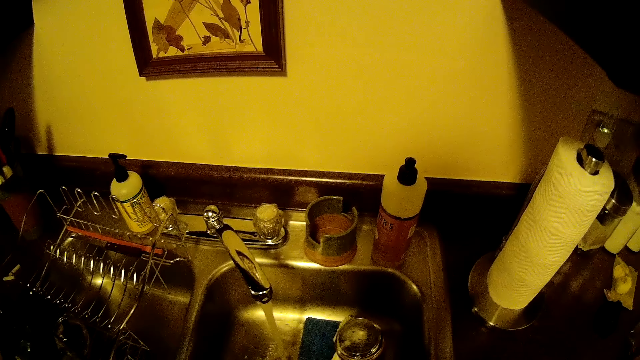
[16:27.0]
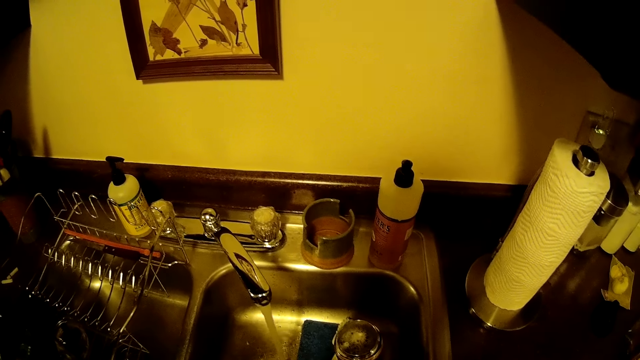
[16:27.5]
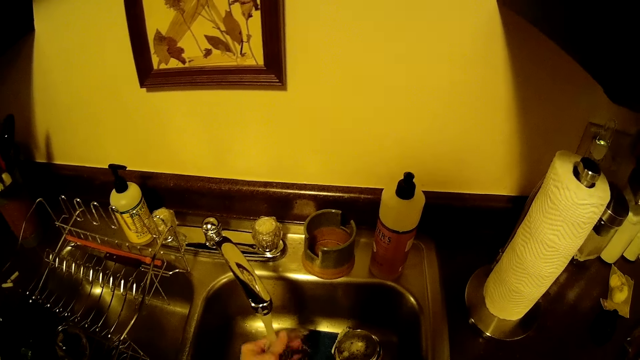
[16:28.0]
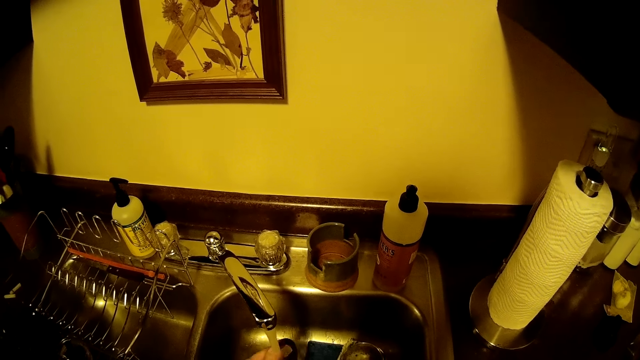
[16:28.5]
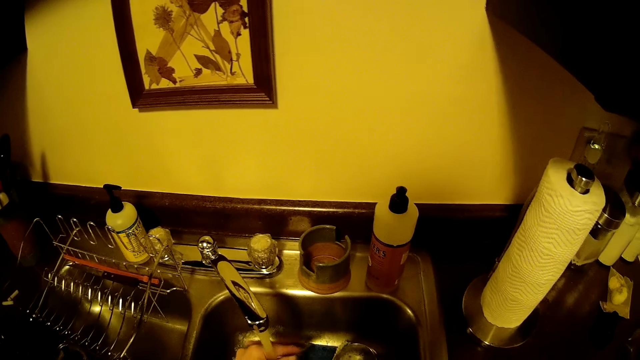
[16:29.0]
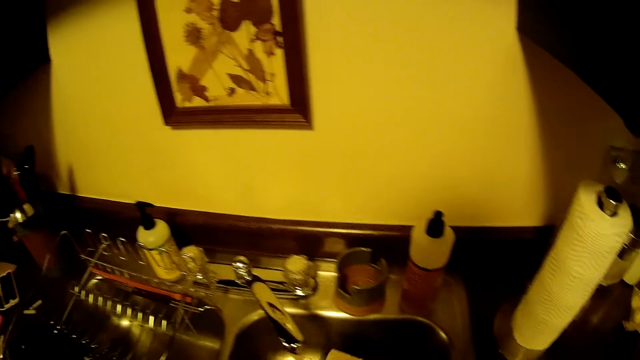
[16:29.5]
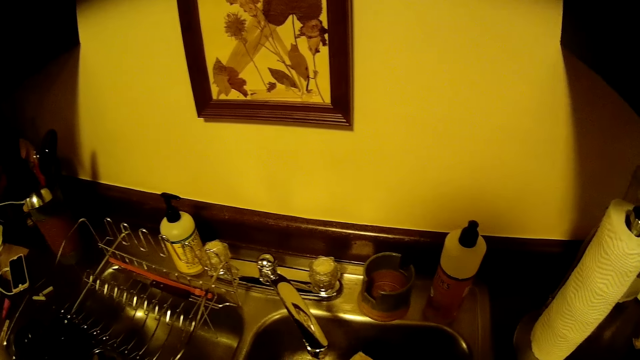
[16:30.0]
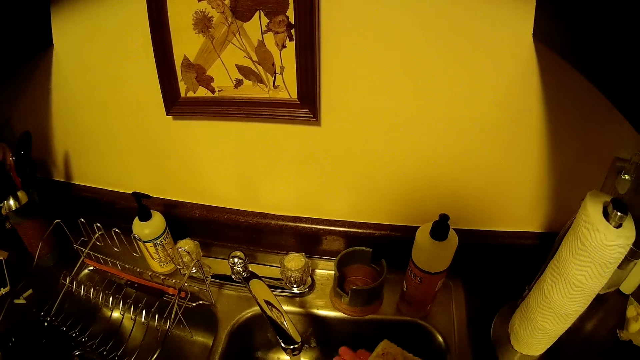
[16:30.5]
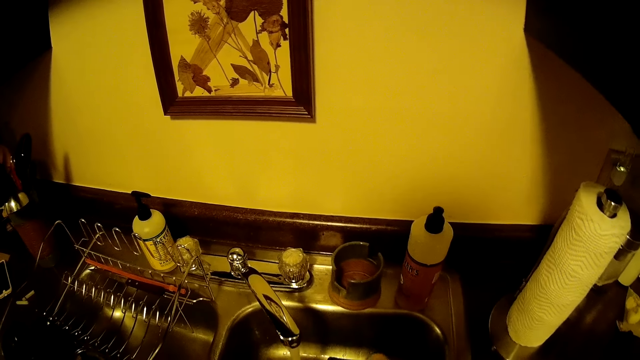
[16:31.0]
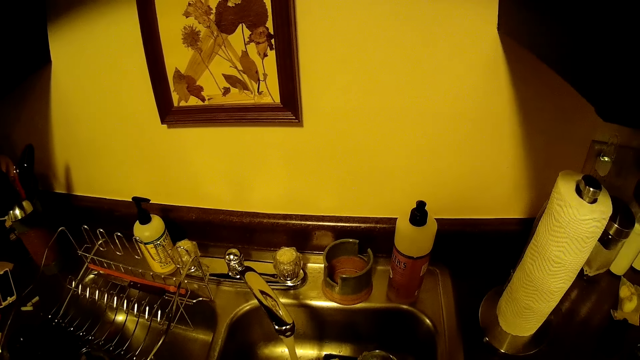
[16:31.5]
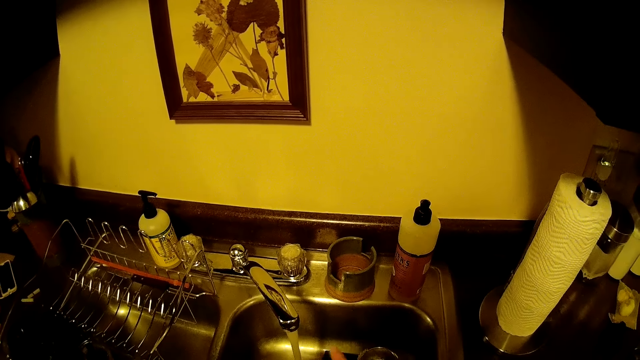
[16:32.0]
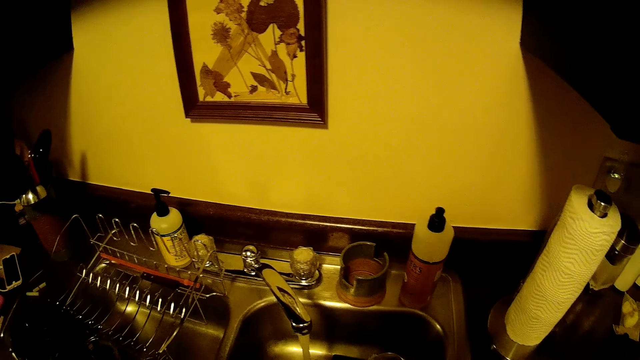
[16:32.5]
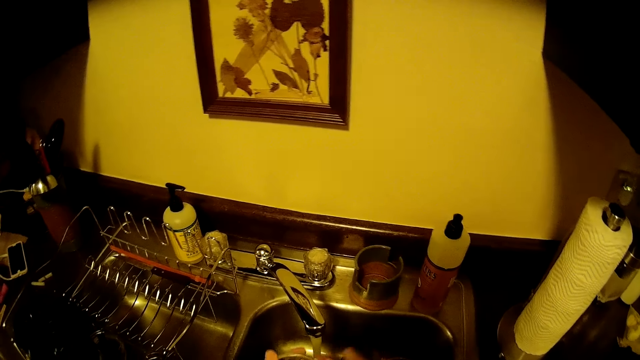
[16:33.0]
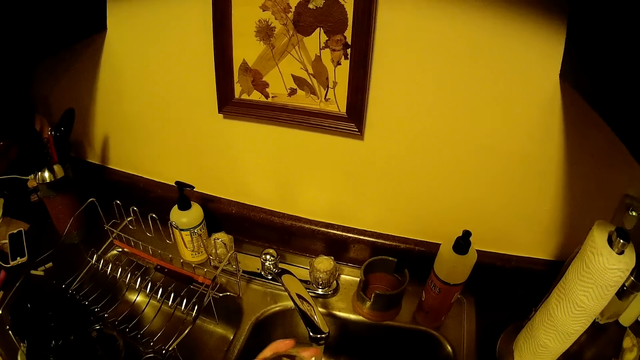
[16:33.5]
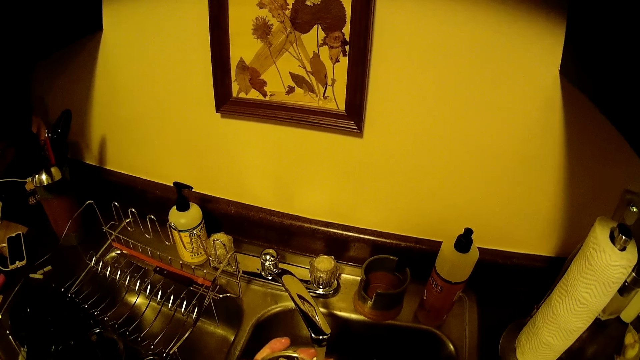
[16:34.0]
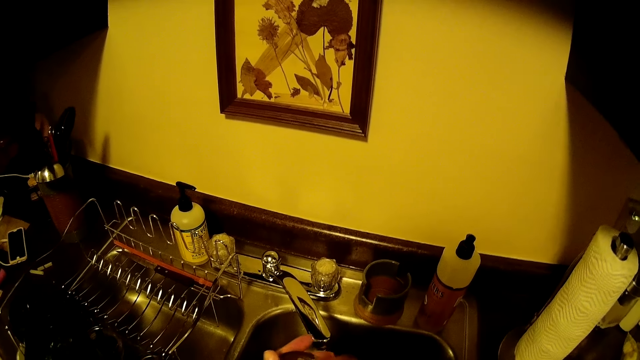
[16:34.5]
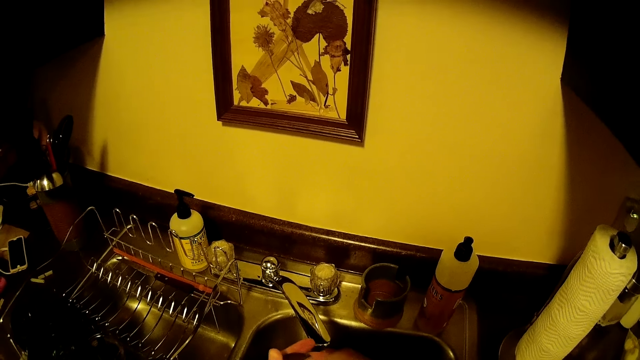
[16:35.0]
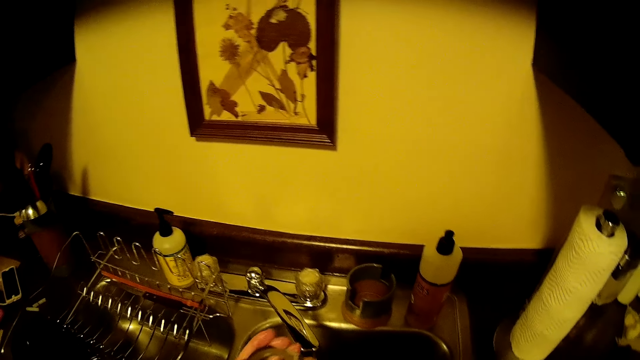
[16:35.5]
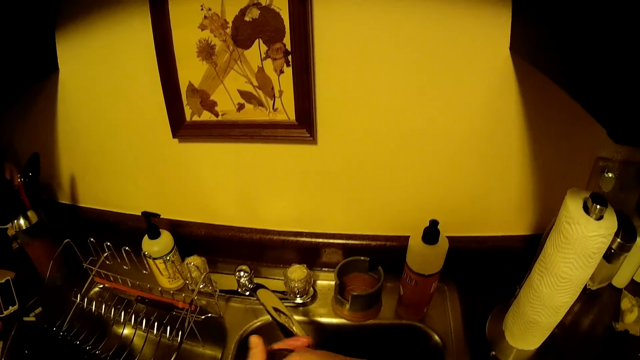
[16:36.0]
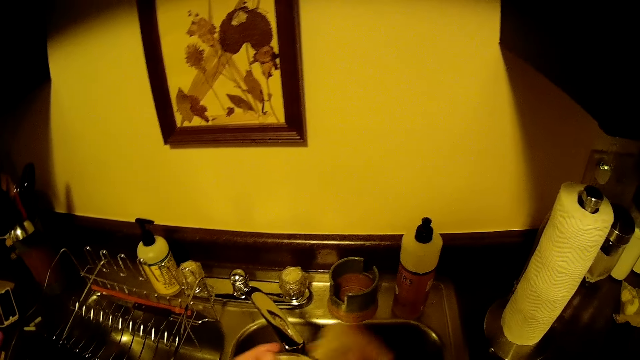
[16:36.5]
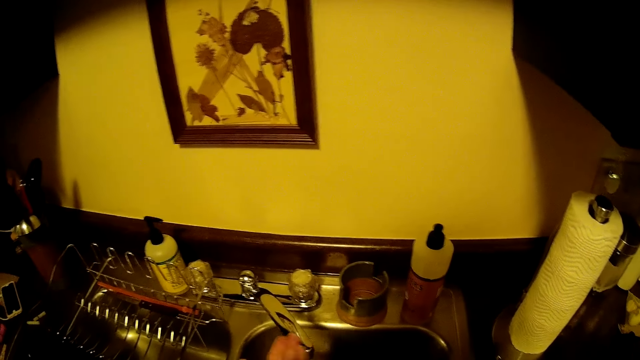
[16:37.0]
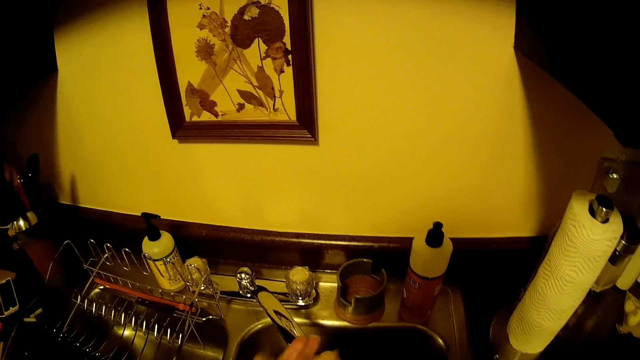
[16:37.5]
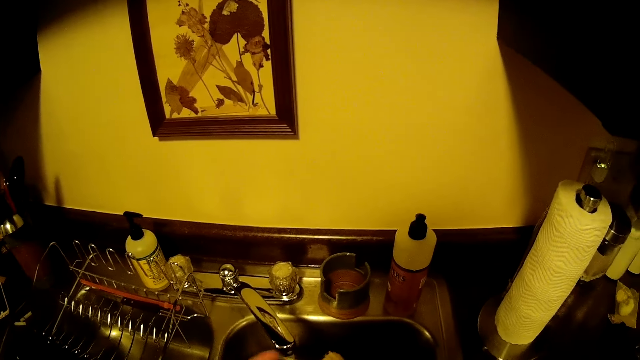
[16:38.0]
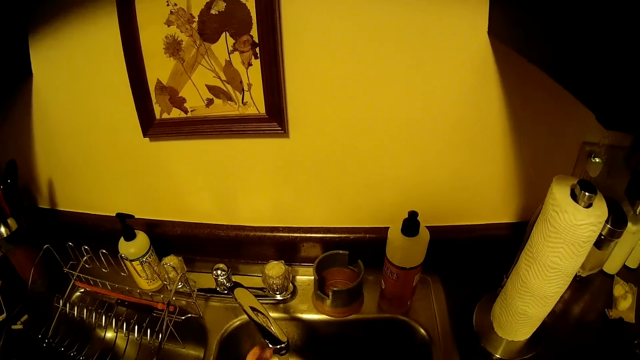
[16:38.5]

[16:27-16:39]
The camera wearer rinses a plastic coffee compressor cross plate under the tap with his left hand. He scrubs the cross plate with a scouring pad in both hands.

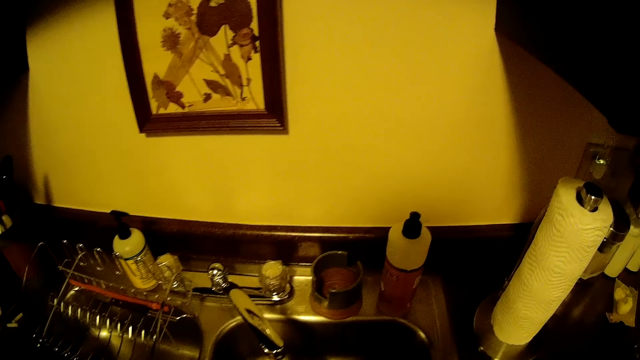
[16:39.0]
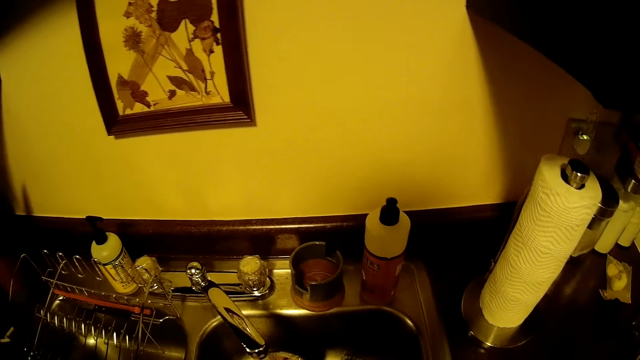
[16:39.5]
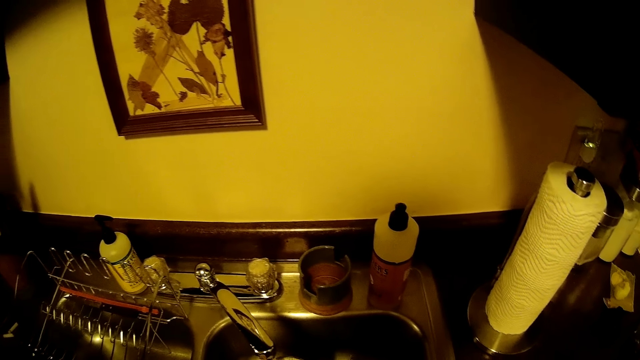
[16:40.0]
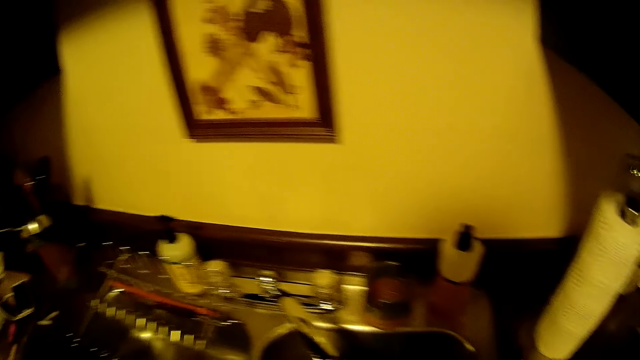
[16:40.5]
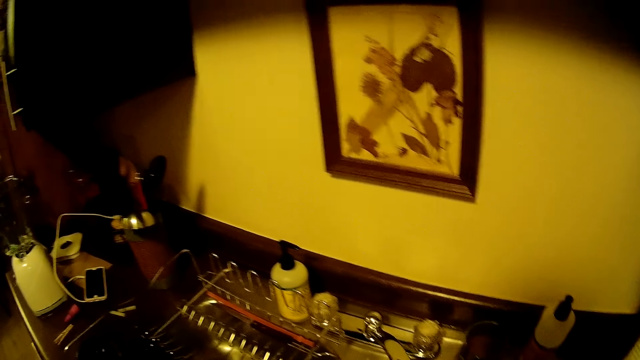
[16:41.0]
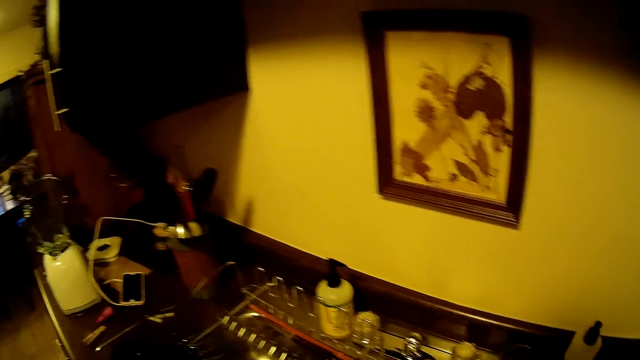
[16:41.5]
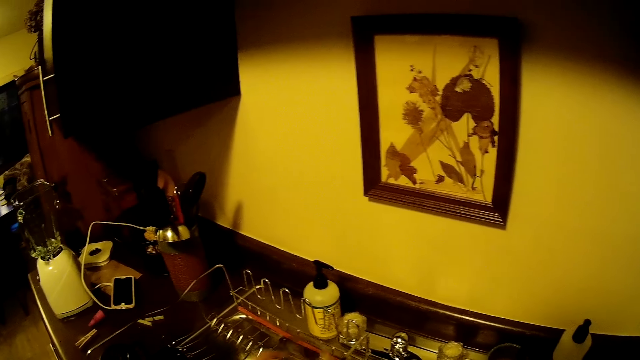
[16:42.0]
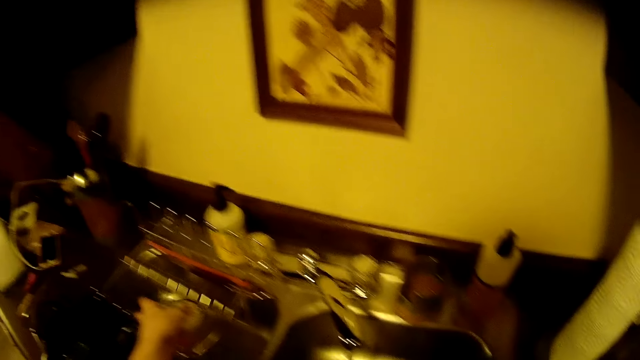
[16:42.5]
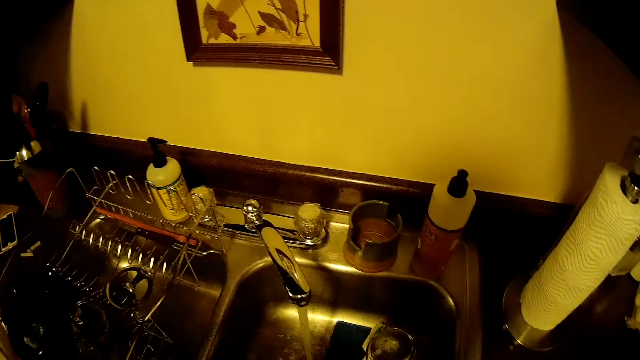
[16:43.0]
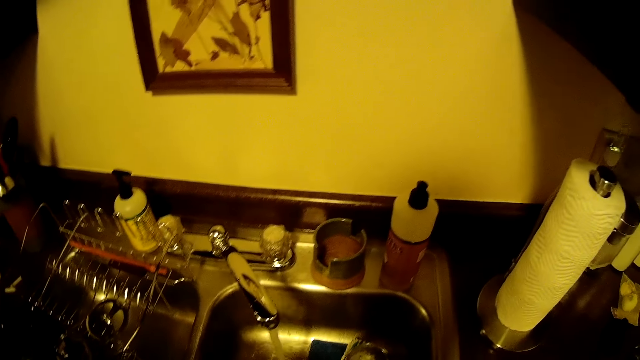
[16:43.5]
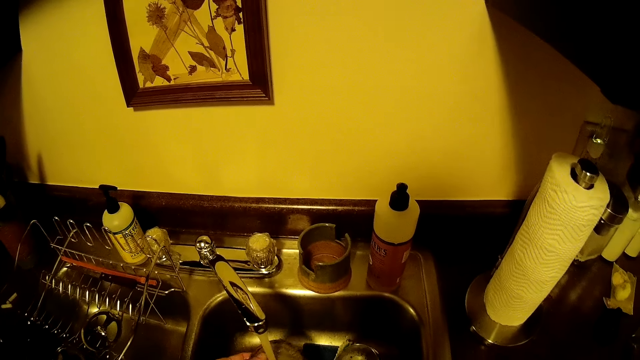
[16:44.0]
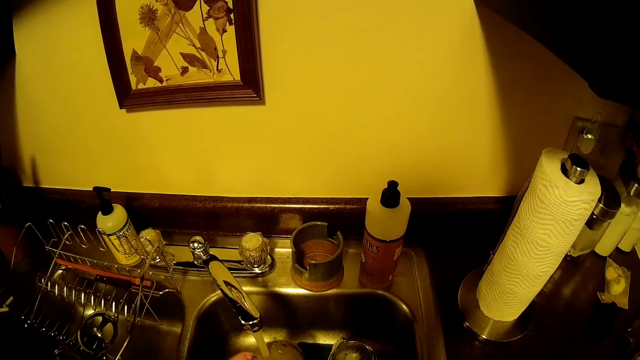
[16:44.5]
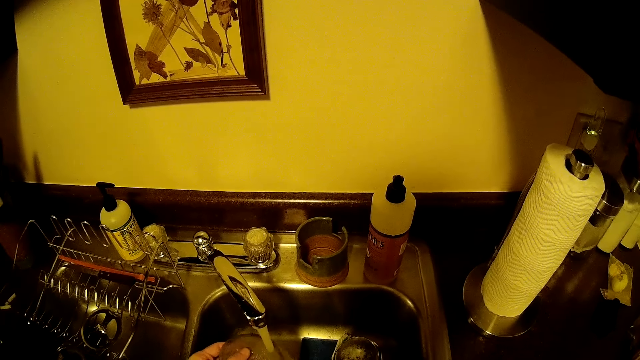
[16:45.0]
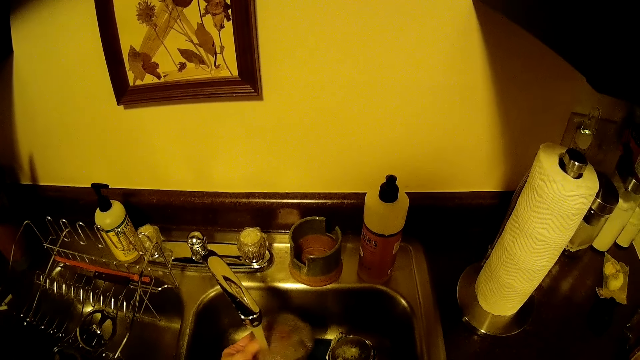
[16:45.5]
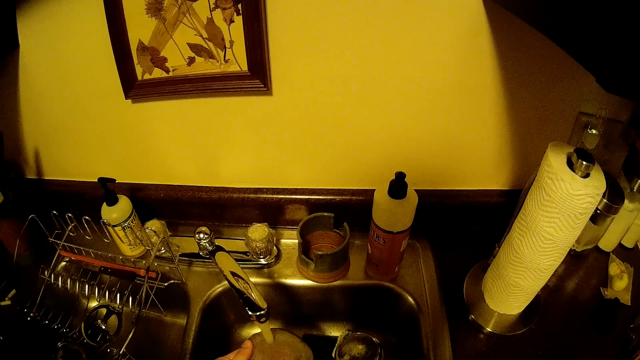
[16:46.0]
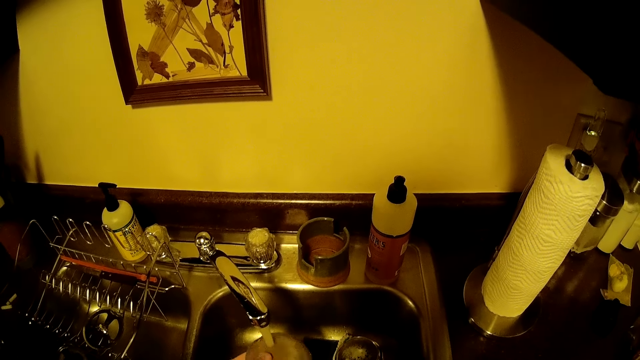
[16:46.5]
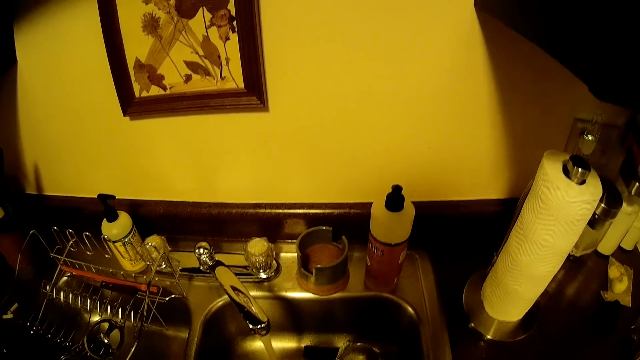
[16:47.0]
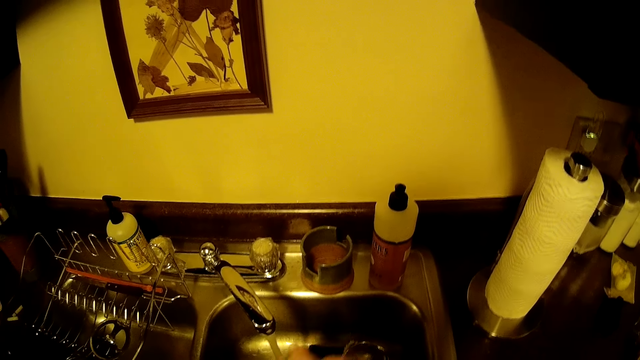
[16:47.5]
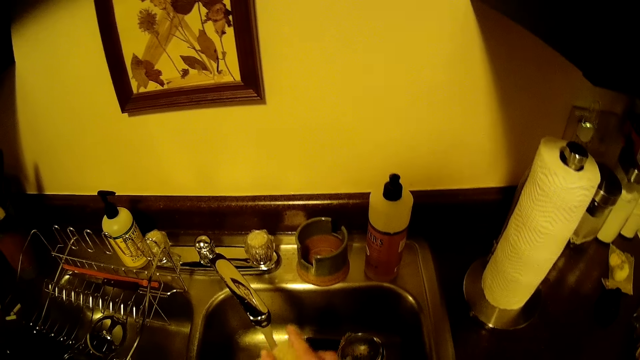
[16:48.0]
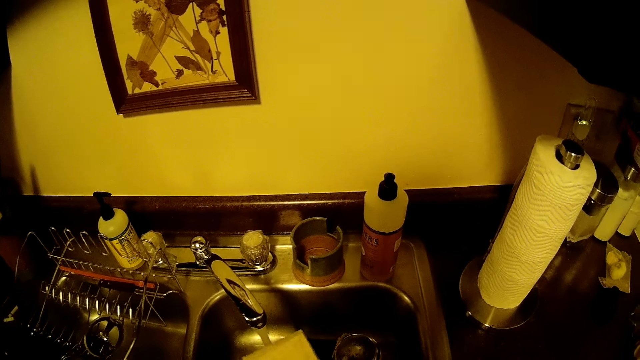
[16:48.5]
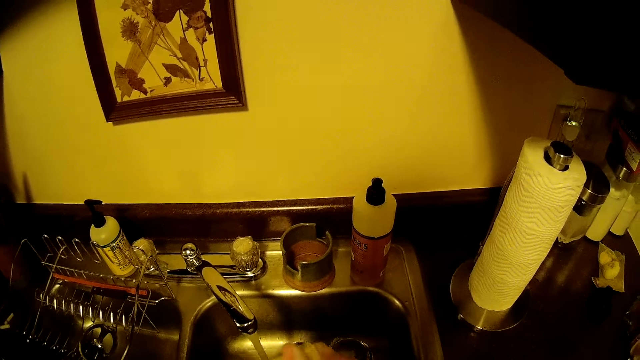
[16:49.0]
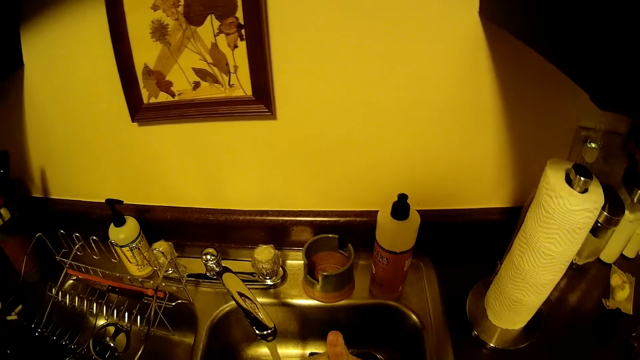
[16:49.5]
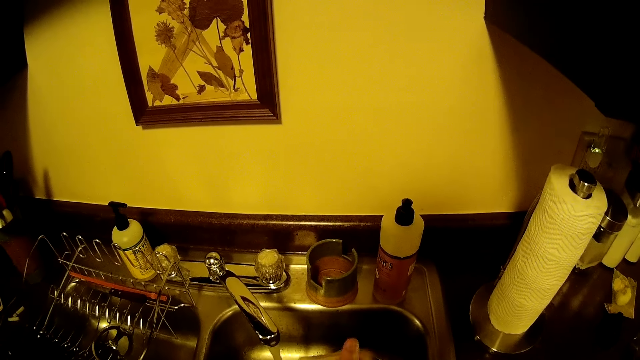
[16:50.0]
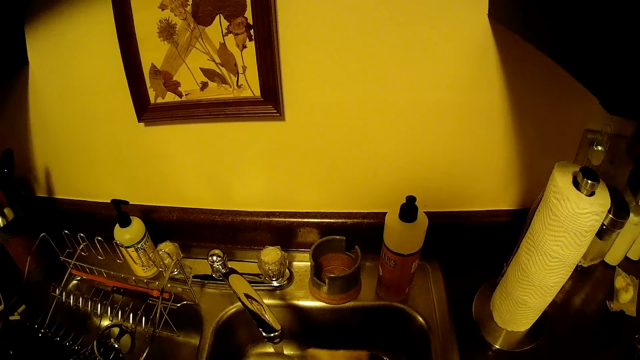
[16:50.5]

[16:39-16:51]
The camera wearer drops the cross plate on the plate rack with his left hand. He rinses a siever or coffee compressor mesh filter under water with his left hand from the tap. He squeezes the sponge in both hands. He scrubs the mesh filter with a scouring pad.
